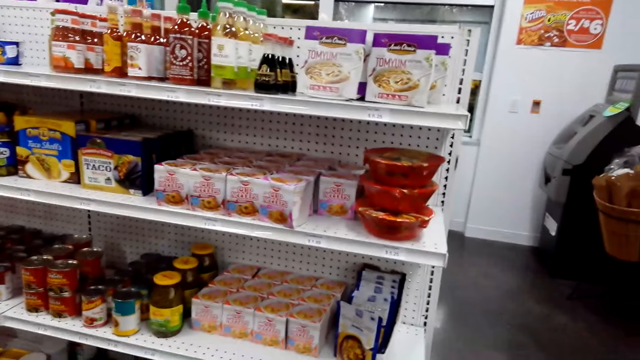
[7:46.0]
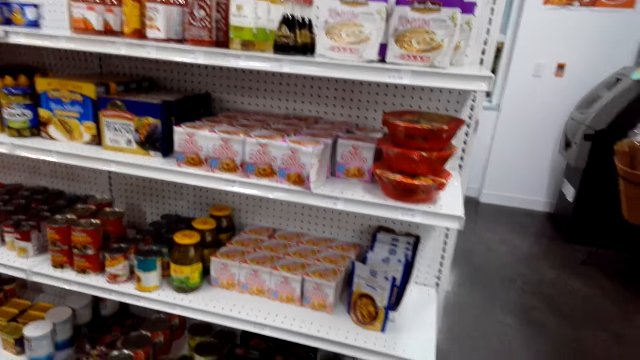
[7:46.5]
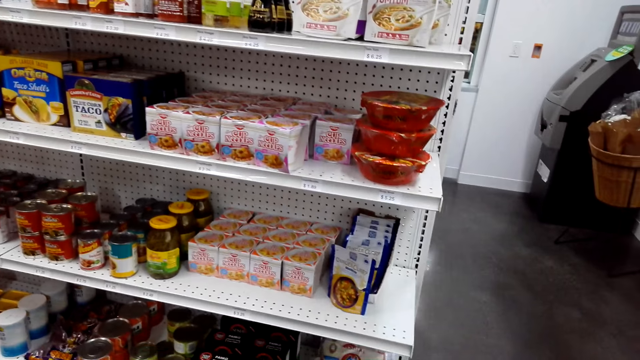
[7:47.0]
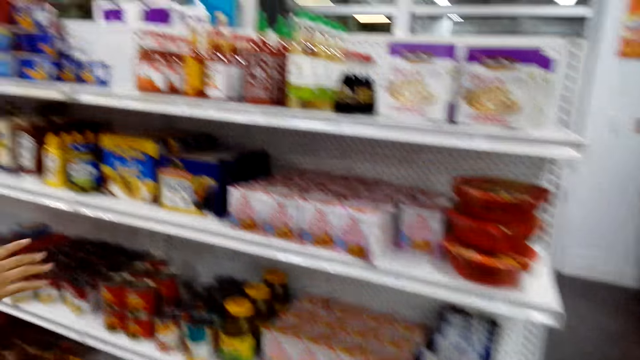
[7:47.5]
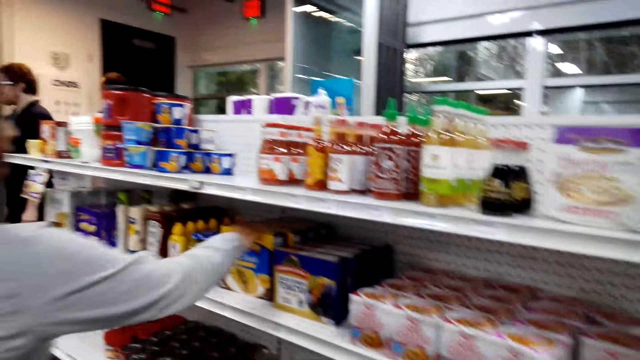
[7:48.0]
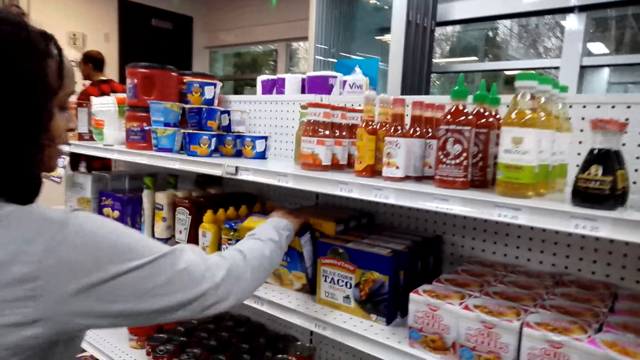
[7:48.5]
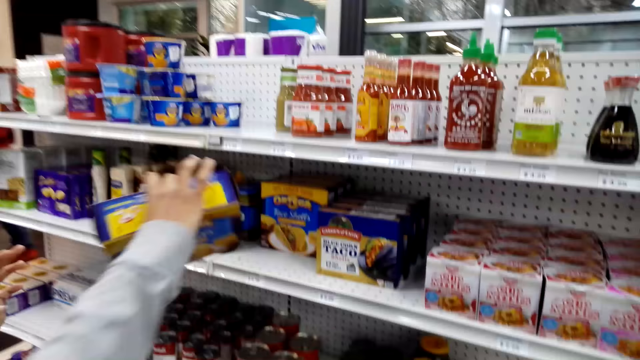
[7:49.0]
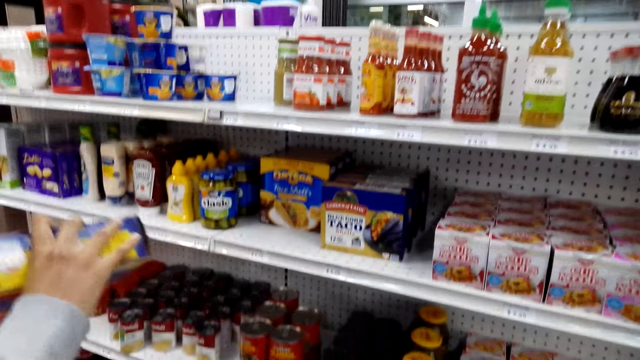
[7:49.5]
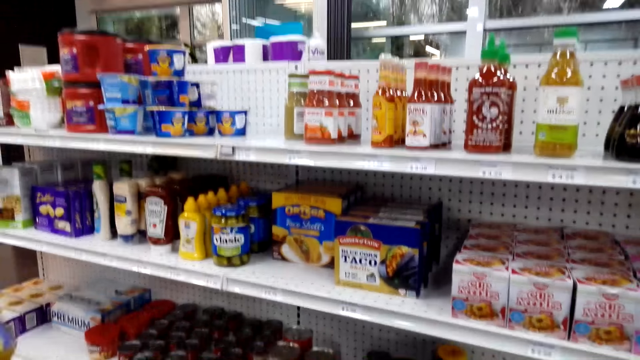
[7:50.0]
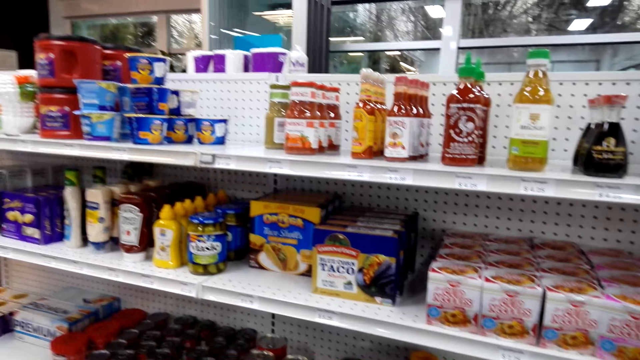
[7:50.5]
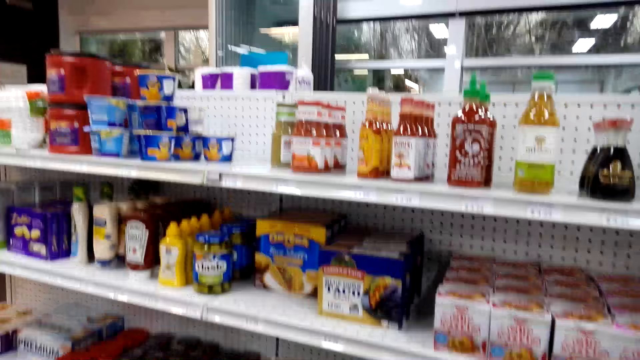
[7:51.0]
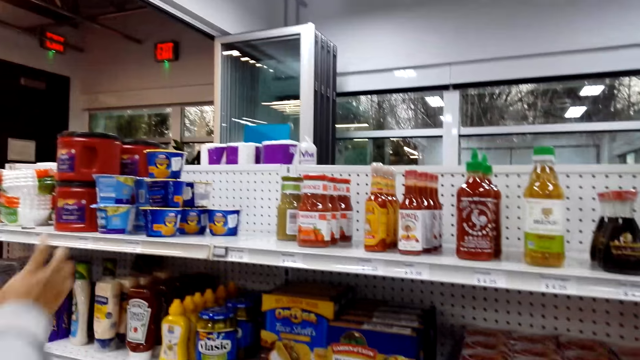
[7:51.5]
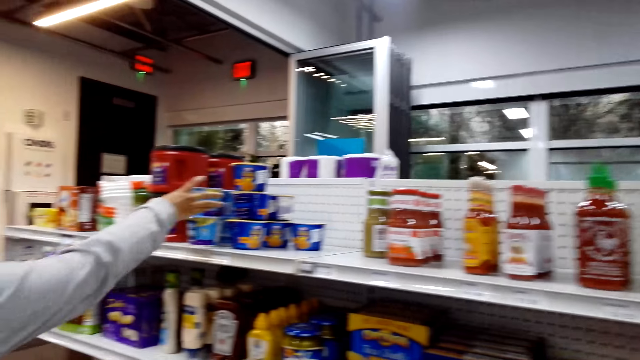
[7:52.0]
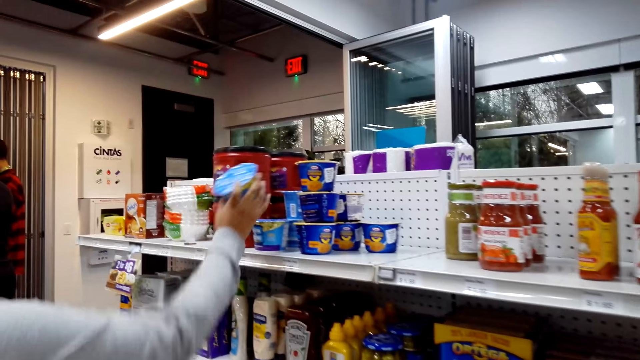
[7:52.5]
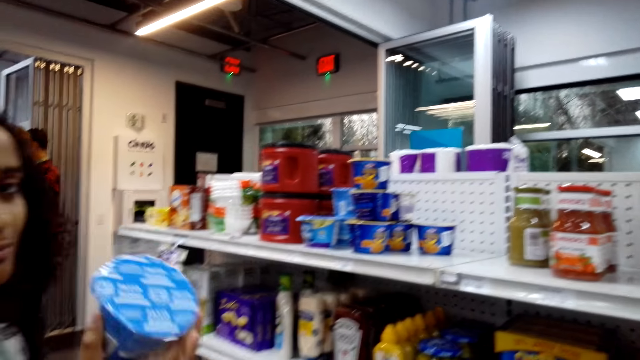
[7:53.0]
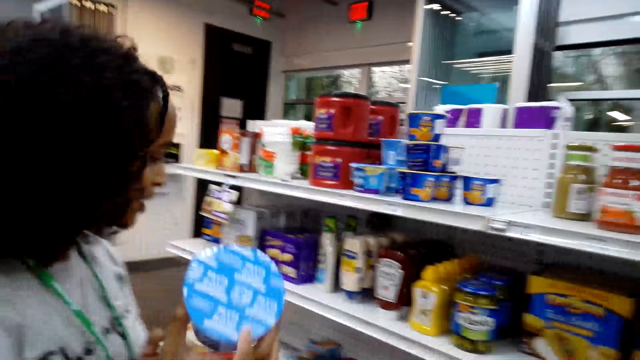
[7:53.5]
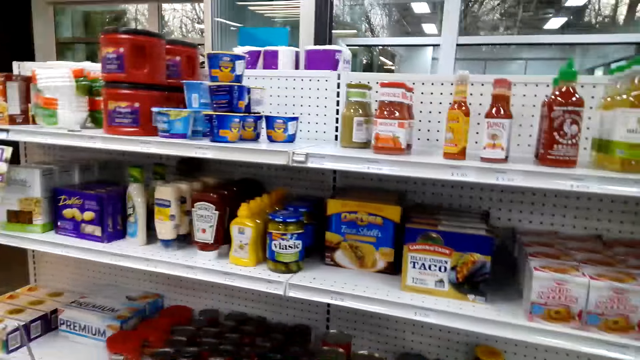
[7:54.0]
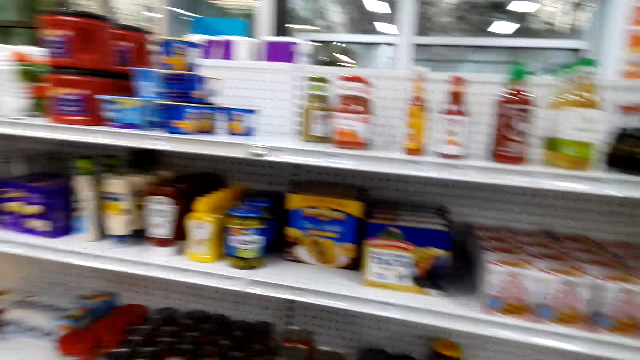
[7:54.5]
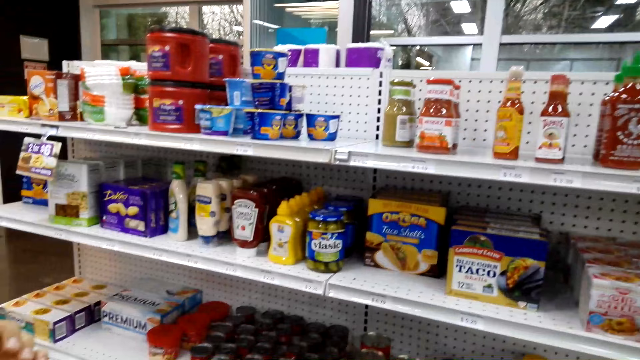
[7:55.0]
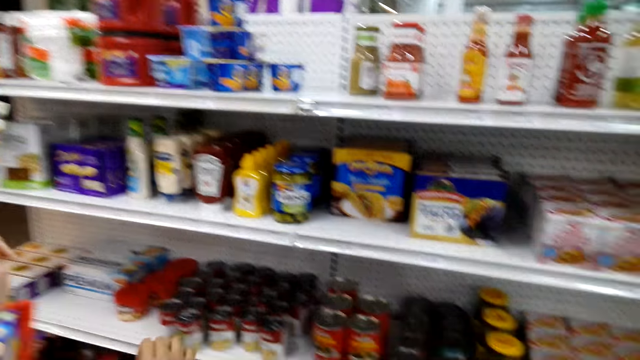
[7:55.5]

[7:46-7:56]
A woman picks a cereal package or taco from the shelf. The woman dialogues with the camera wearer. The camera wearer looks around. The woman picks yoghurt from the shelf. The woman dialogues with the camera wearer.

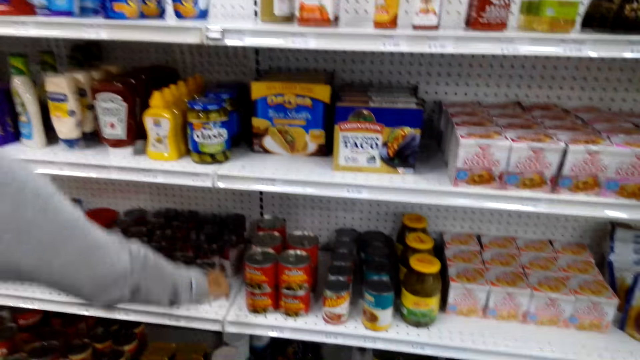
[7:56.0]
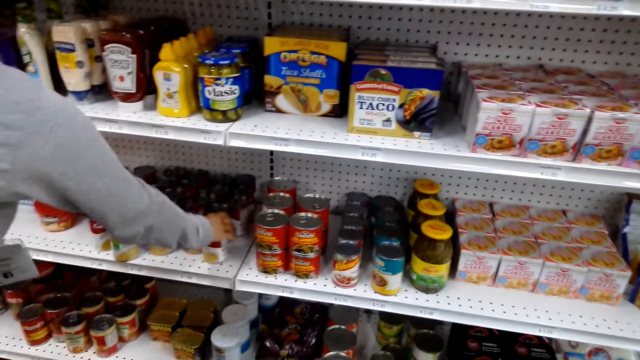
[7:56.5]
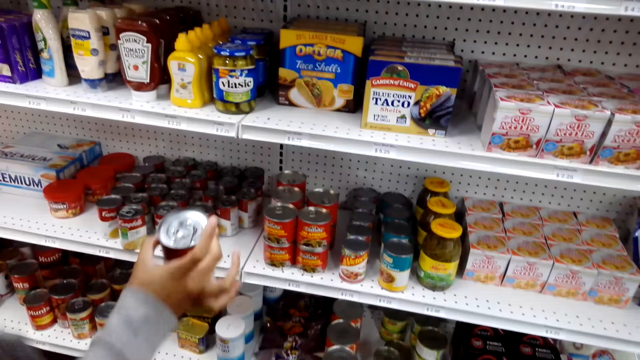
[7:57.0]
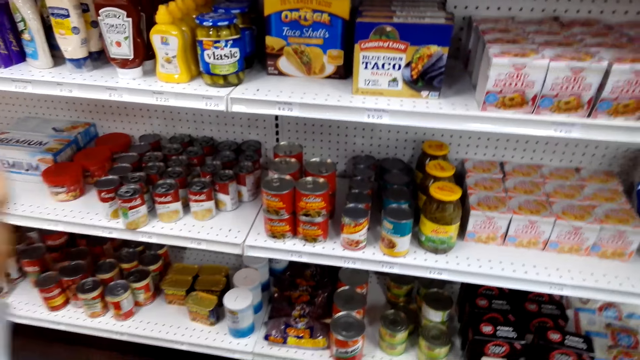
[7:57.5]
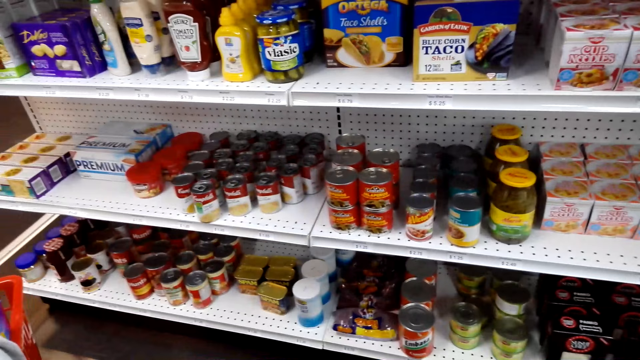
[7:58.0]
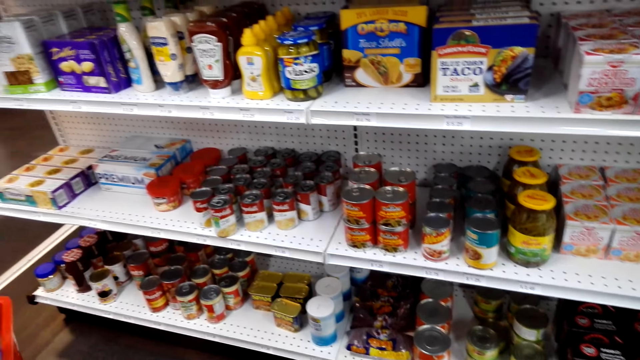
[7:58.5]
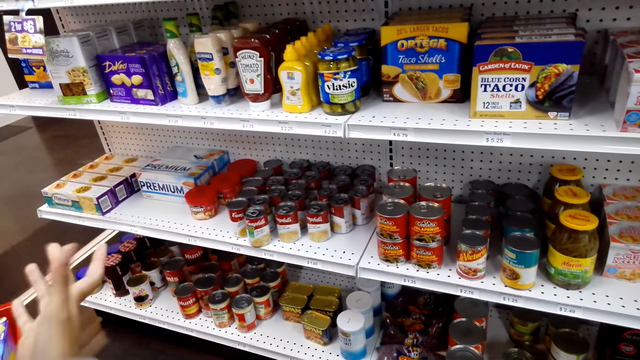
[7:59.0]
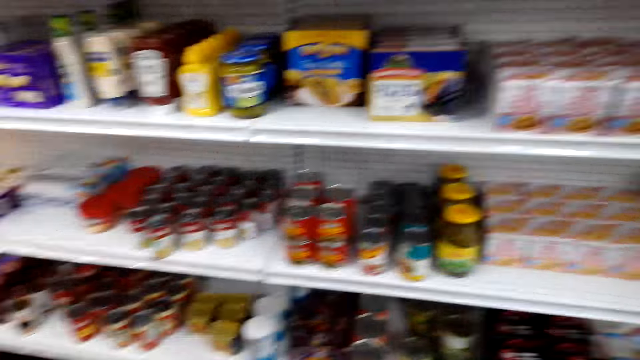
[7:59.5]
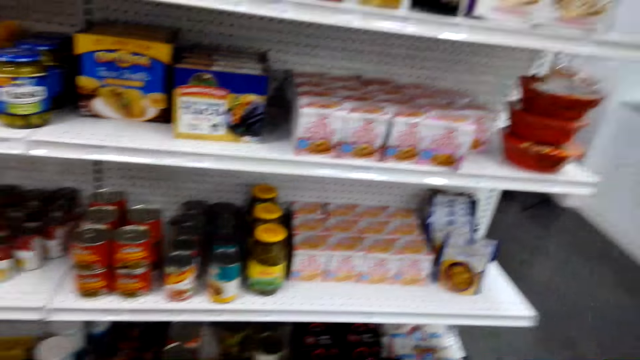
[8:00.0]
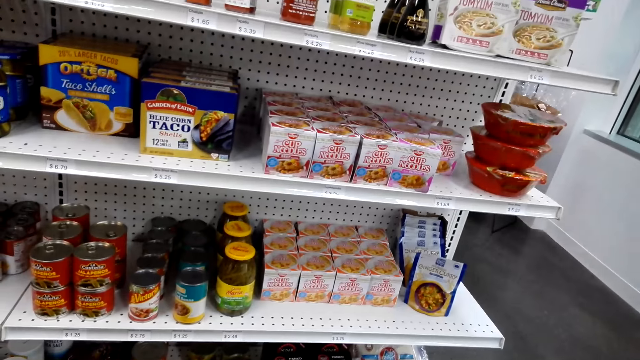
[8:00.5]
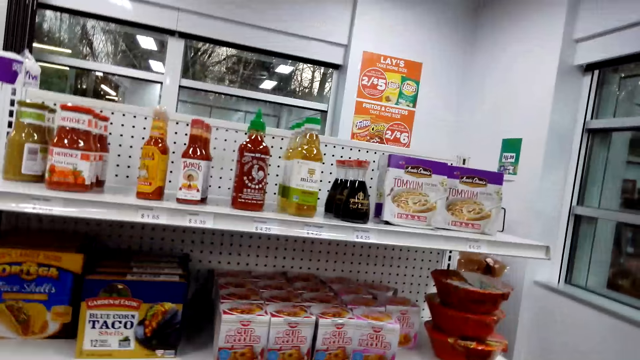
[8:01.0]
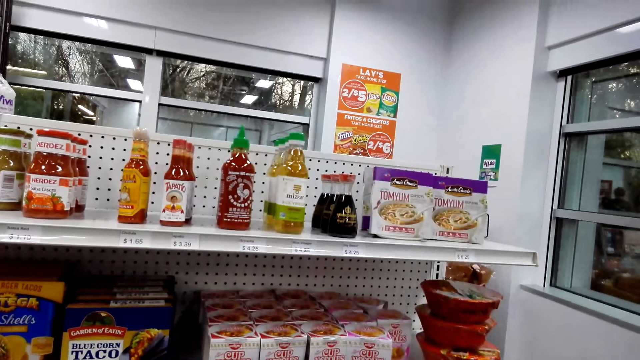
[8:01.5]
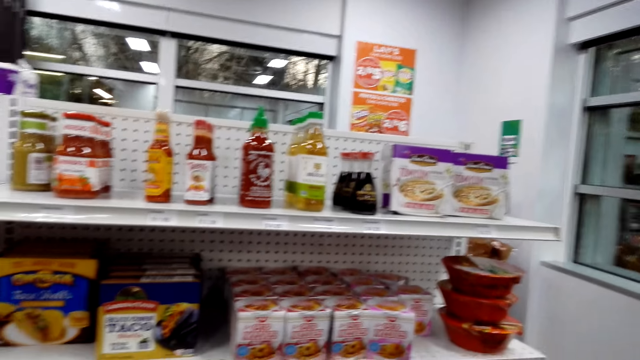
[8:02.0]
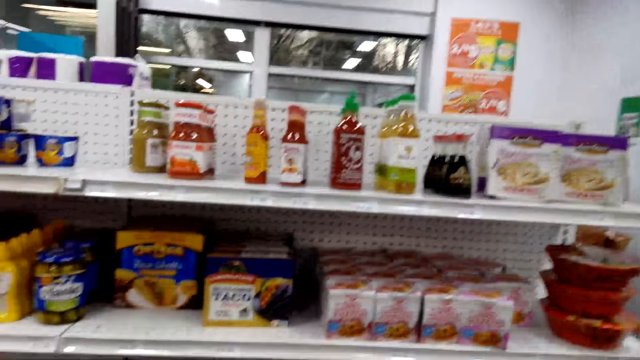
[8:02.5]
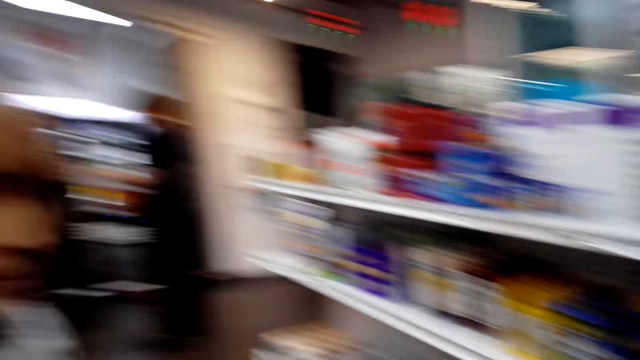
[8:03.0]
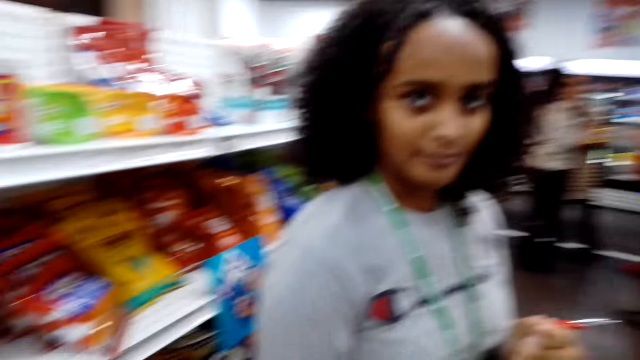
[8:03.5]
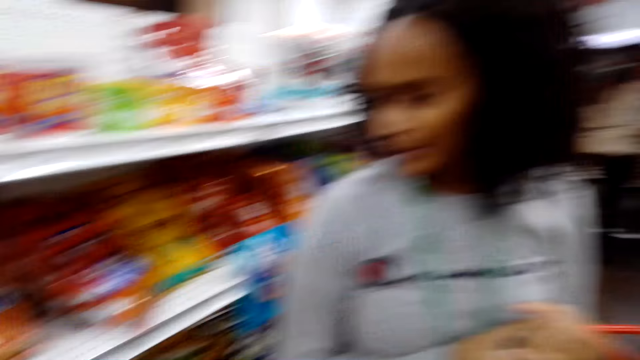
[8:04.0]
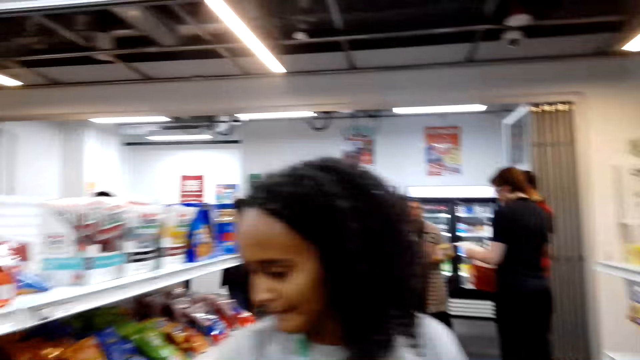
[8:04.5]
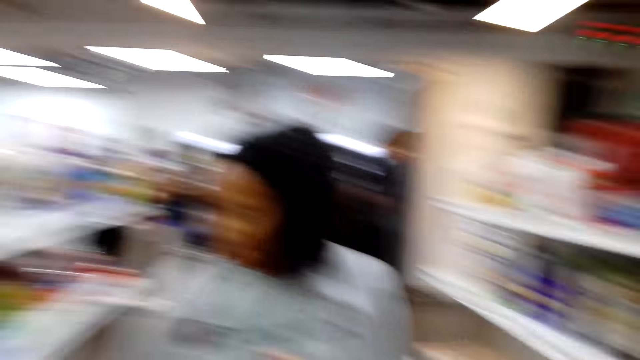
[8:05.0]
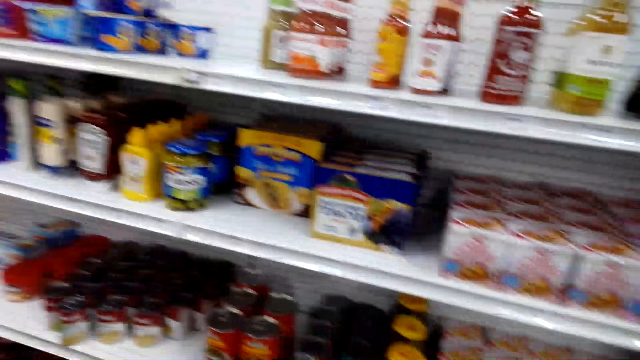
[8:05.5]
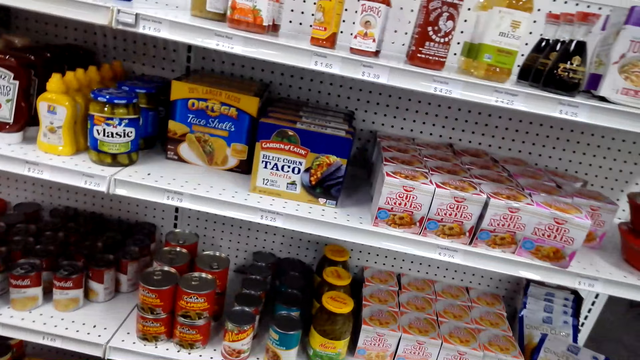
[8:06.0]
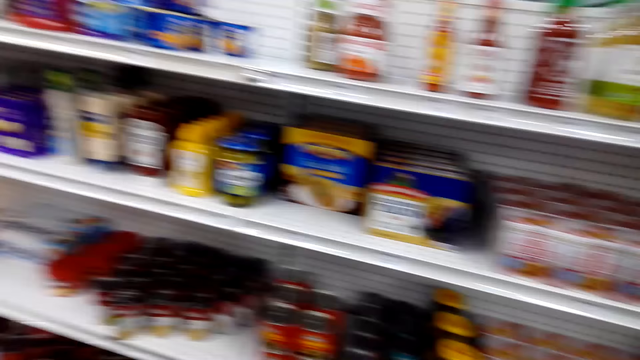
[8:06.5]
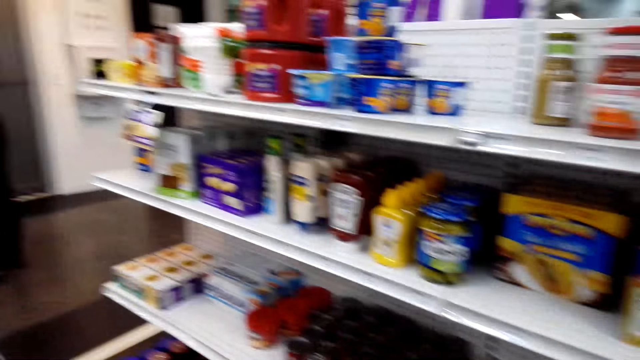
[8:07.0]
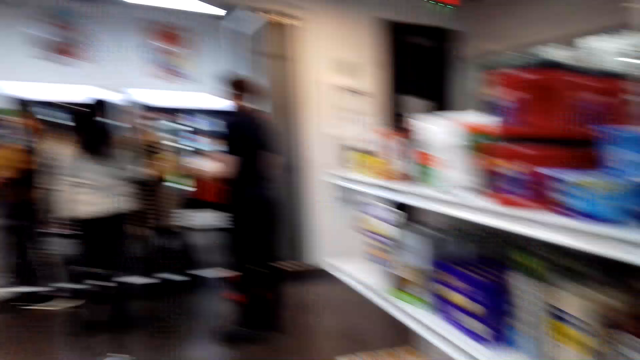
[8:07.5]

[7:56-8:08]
A woman picks a tin from the shelf. The camera wearer looks around. The woman dialogues with the camera wearer. The woman dialogues with the camera wearer and moves hands. The camera wearer looks around. They look around again.
